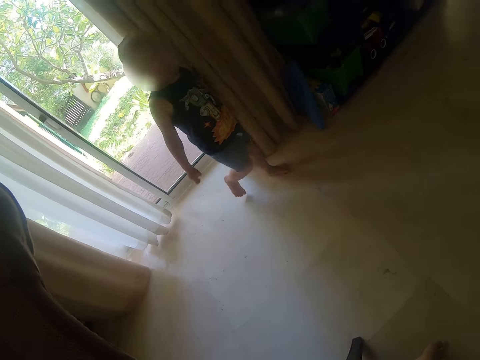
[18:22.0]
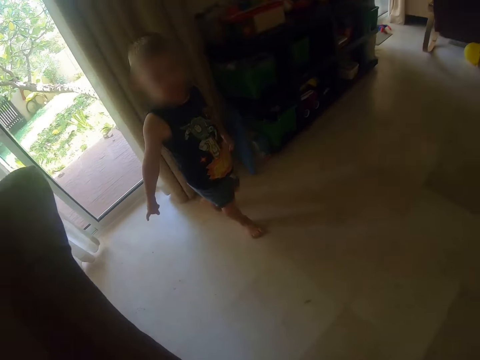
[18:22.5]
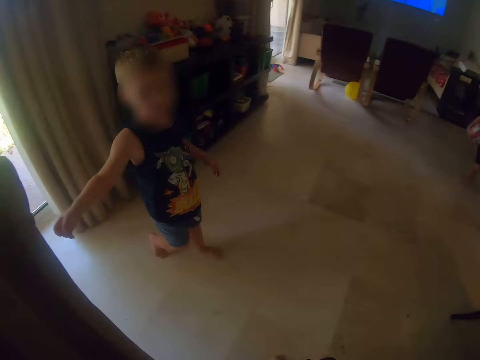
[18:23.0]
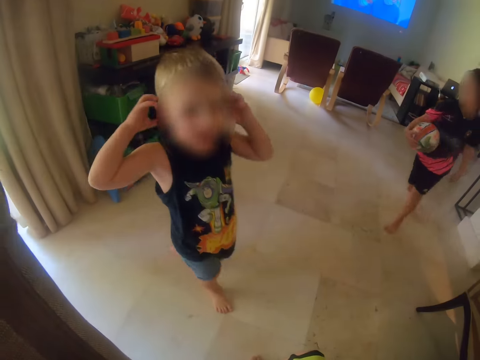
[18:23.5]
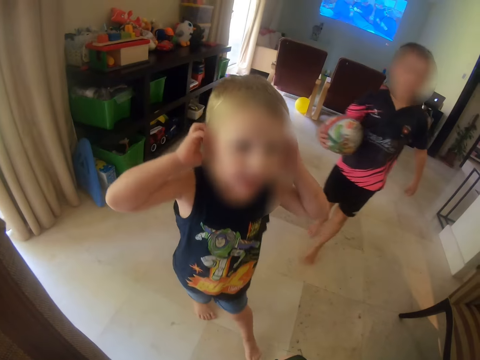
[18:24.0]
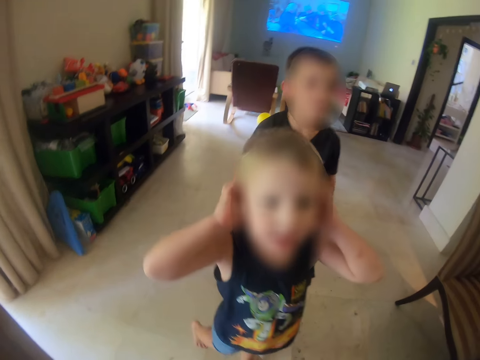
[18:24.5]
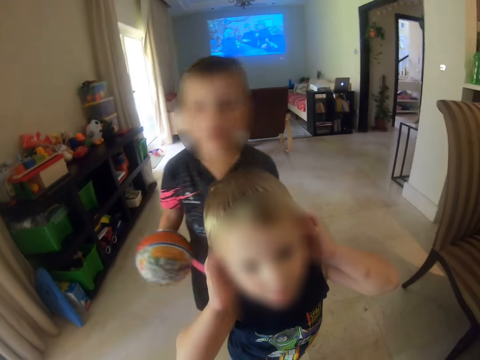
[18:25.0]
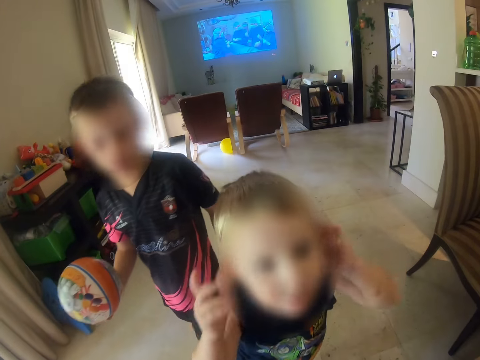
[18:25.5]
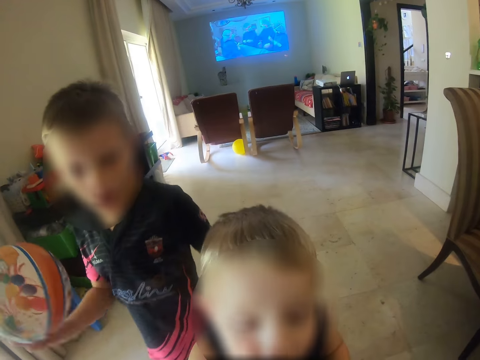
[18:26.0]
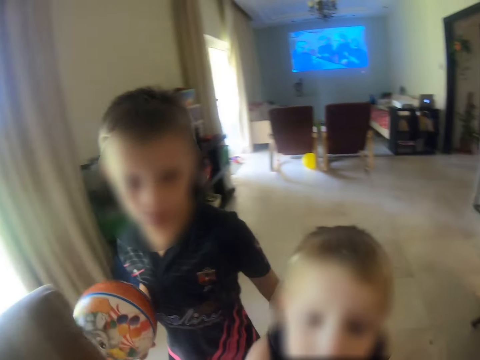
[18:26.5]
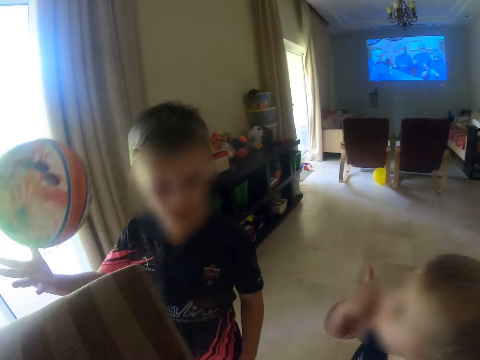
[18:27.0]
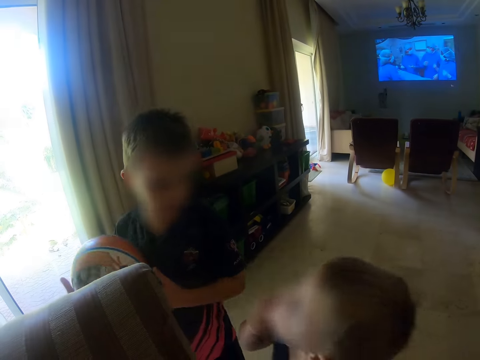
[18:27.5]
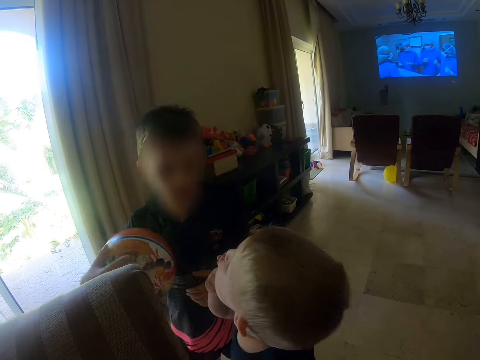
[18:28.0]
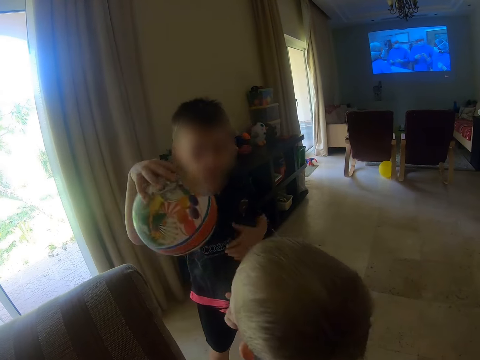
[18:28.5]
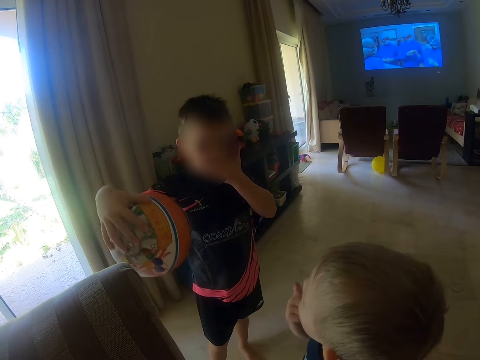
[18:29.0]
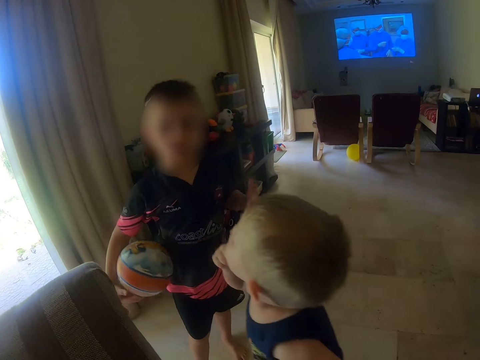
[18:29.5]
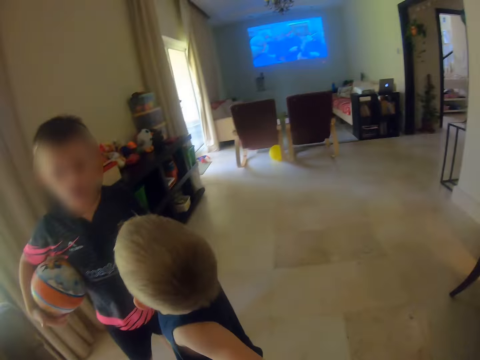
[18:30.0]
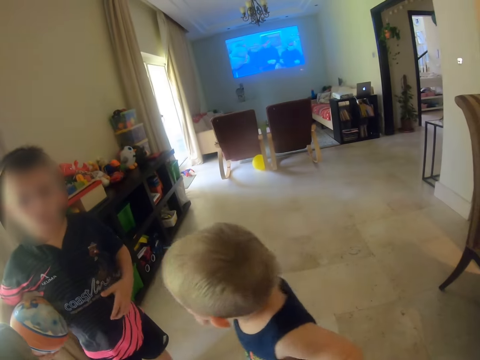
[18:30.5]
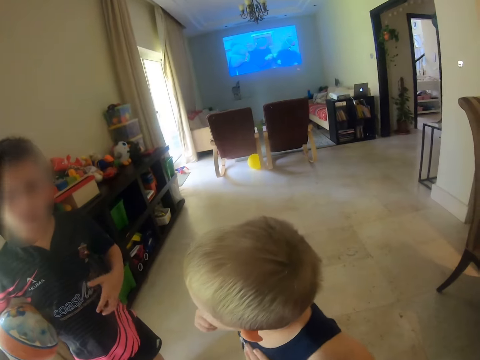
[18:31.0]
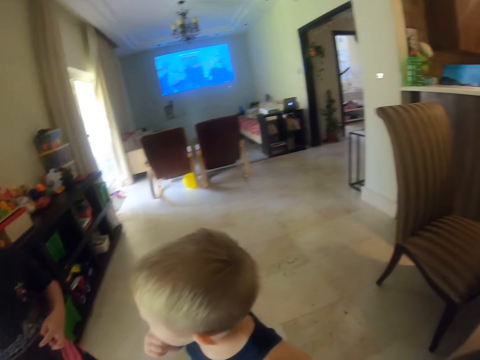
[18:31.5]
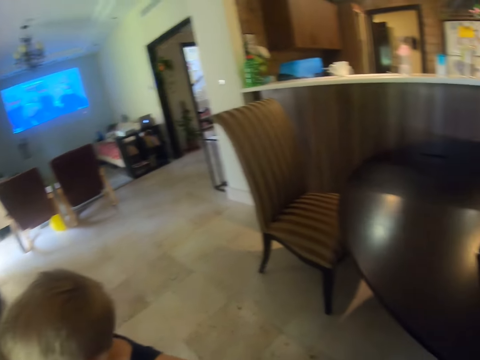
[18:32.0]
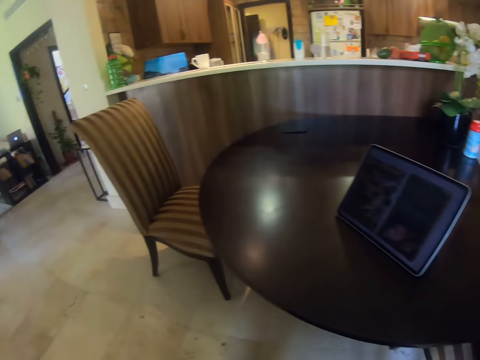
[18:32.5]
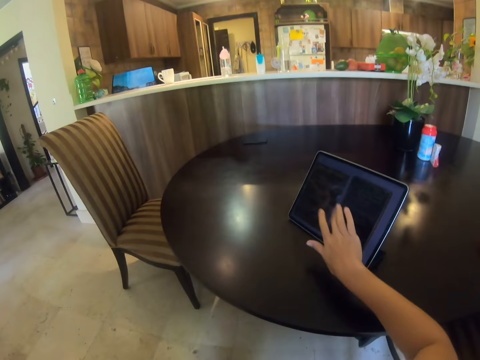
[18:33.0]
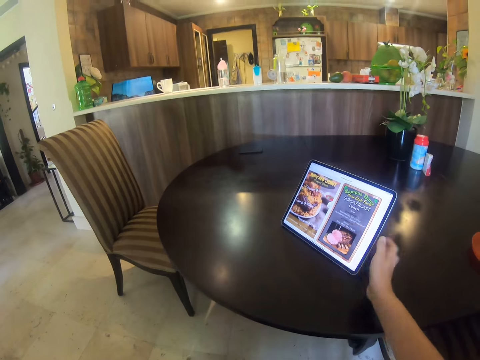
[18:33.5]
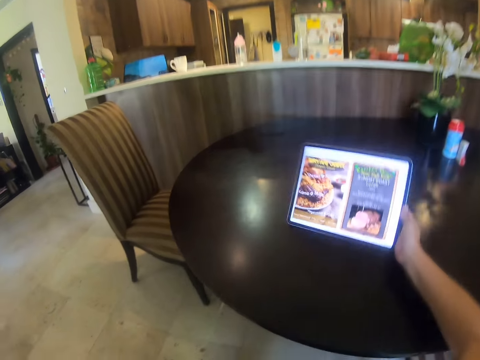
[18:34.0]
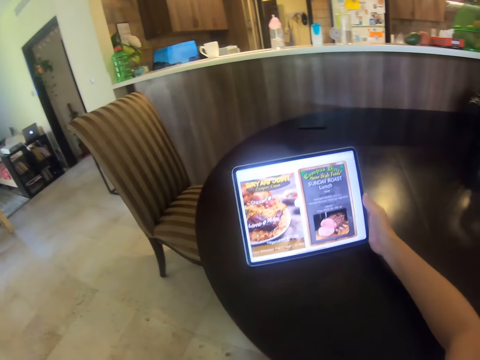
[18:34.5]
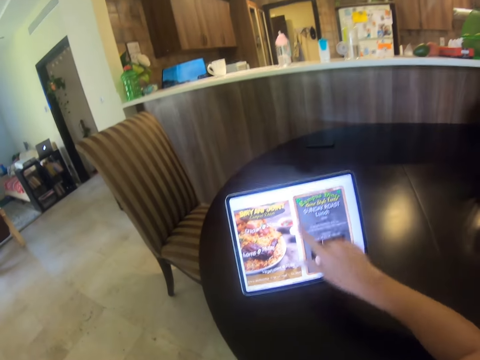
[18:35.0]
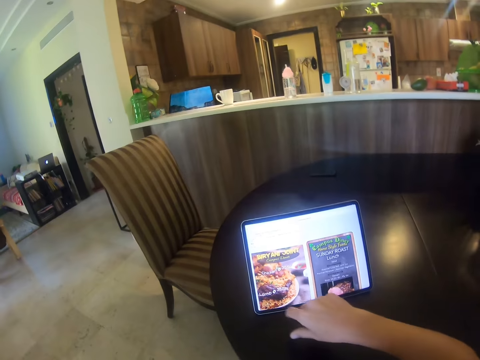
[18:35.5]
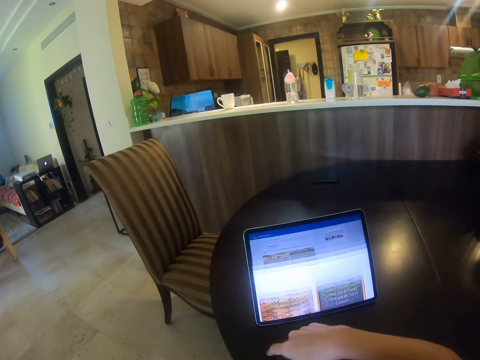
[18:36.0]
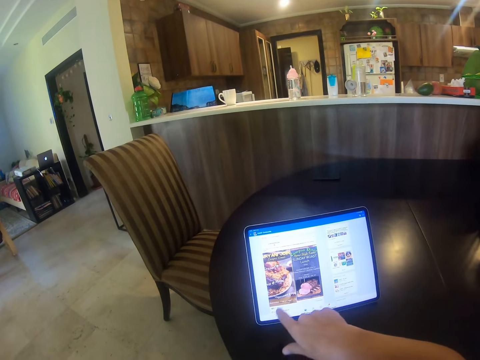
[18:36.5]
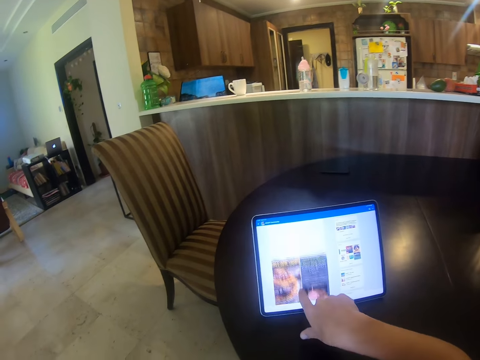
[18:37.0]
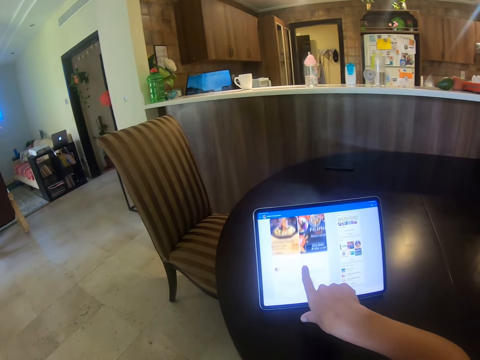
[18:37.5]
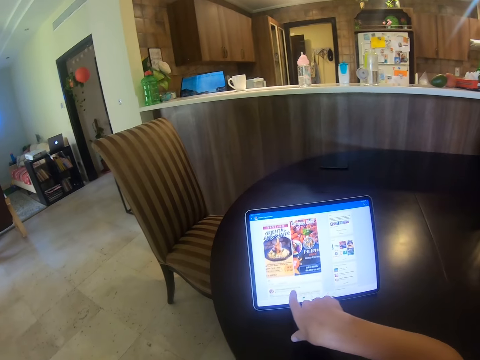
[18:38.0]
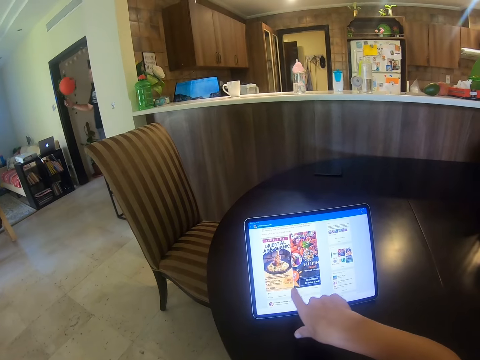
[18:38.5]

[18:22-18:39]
A person walks. Another person runs. A person plays around near someone else. The first person stands. The second person stands. The camera wearer clicks on a tablet on the table. They turn the tablet on the table. They scroll on the tablet.

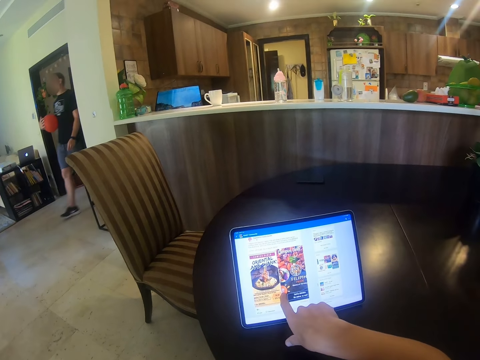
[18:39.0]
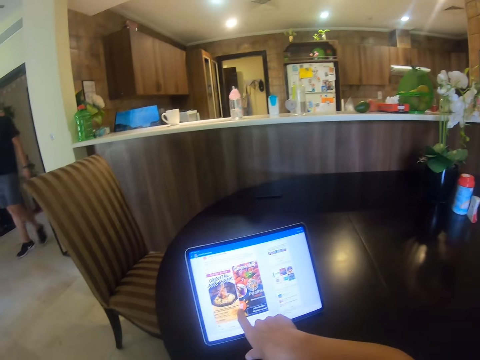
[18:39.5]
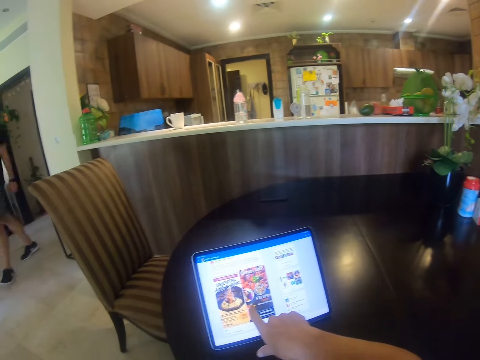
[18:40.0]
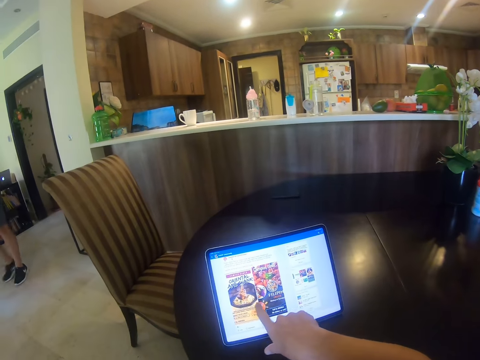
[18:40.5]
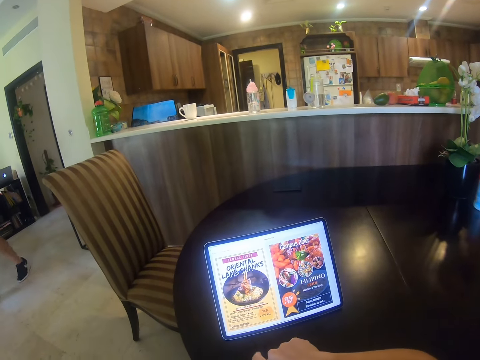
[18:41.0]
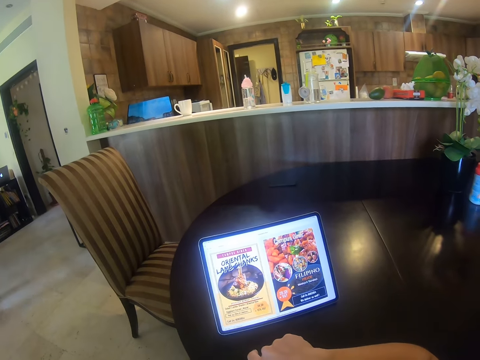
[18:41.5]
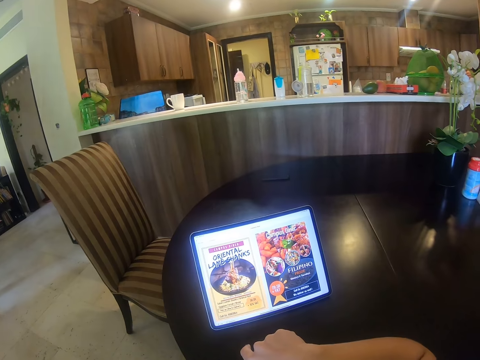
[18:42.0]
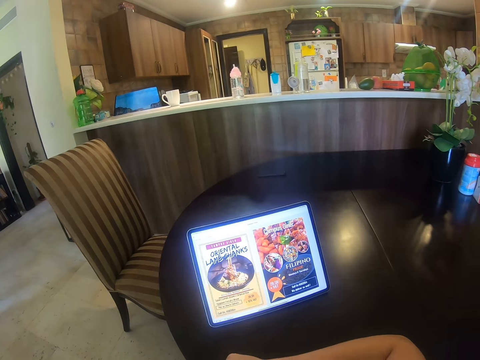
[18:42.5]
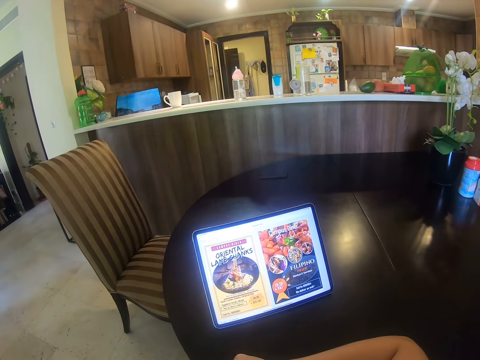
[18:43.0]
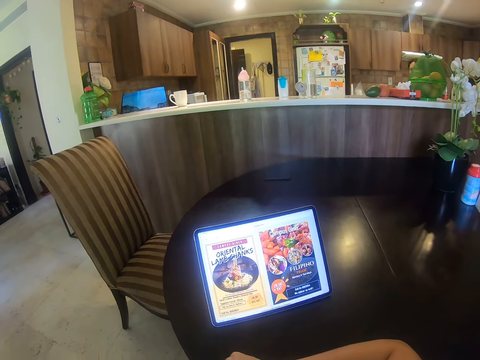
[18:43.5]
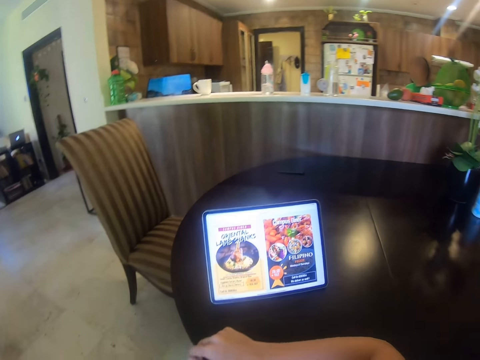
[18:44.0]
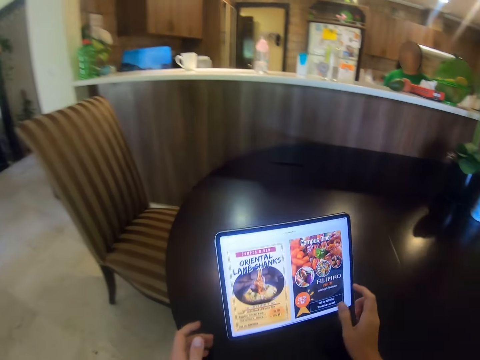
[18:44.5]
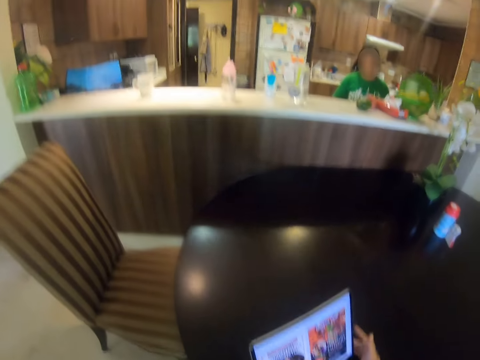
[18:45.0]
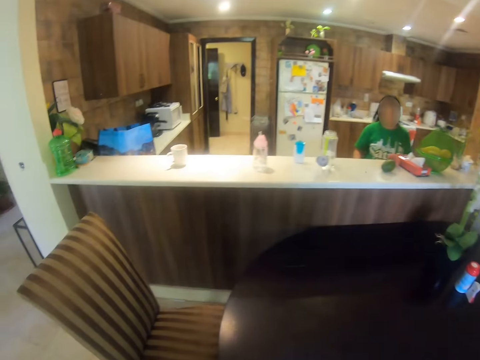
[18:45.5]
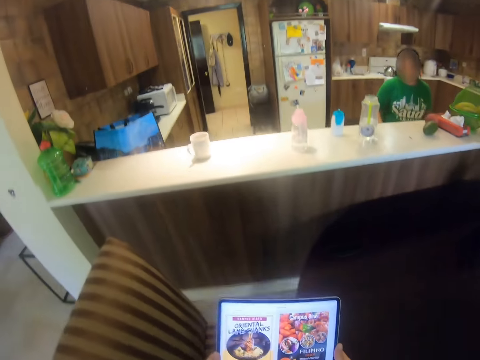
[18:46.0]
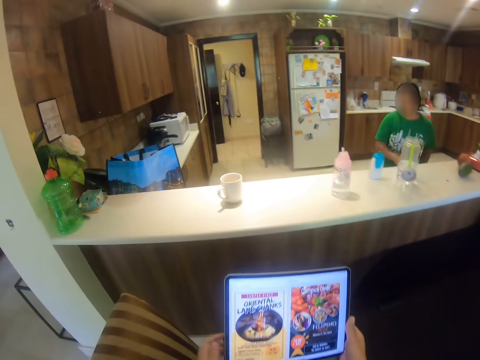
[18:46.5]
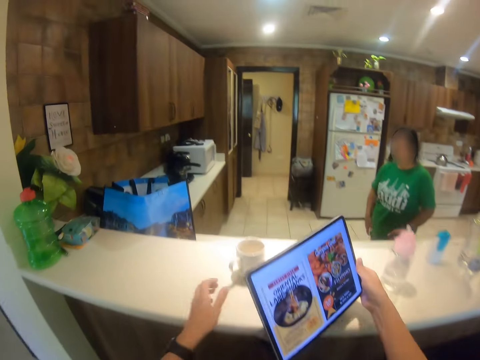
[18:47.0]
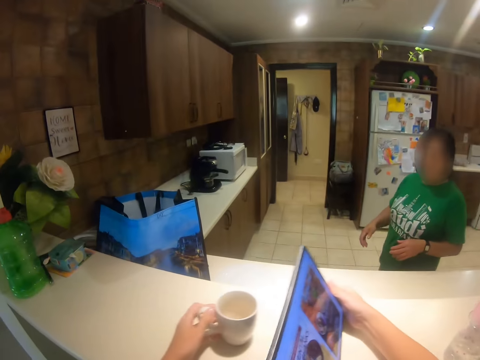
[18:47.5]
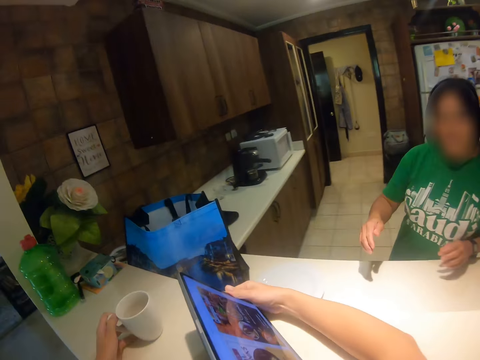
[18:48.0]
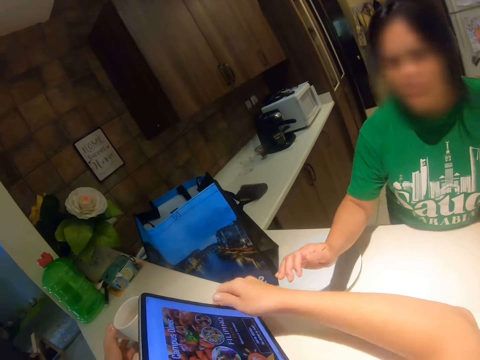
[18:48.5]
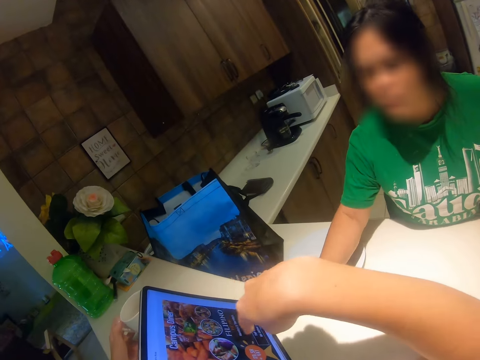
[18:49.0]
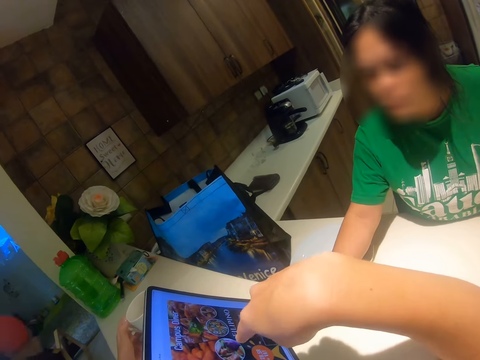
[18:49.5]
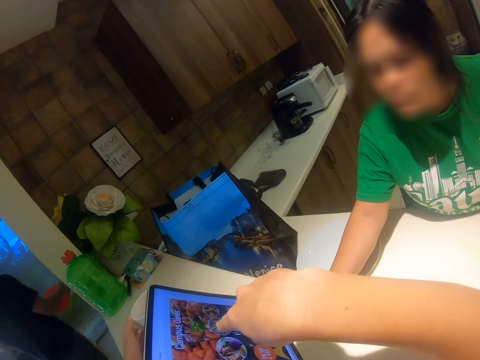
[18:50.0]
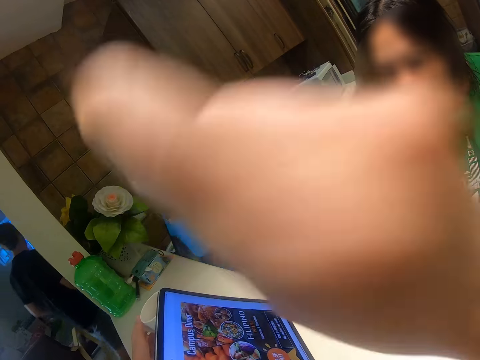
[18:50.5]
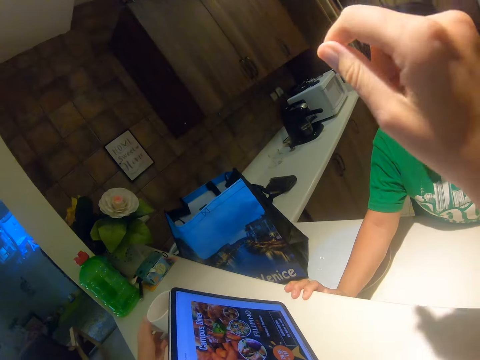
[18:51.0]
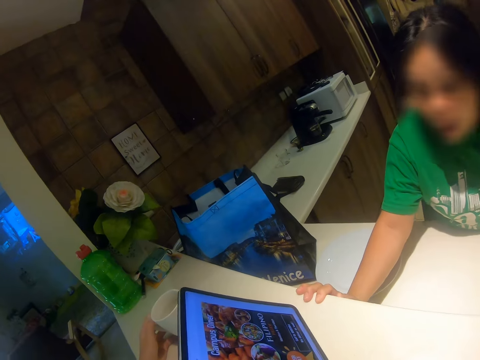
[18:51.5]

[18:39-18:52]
A person walks in from another room. The camera wearer picks up the tablet and holds the tablet. They walk. Another person walks around the kitchen room area. The camera wearer puts the tablet down. They move the tablet on the kitchen counter. They scroll on a laptop. The other person looks on the tablet. The first person walks around the room.
